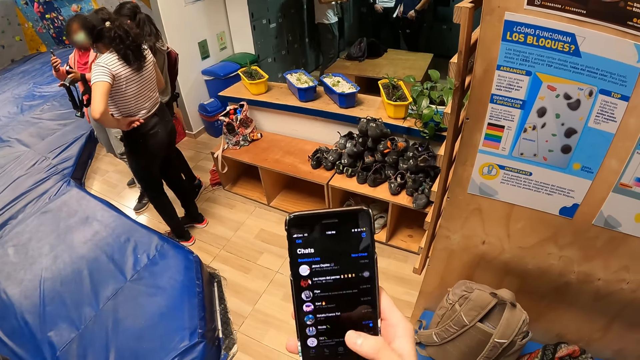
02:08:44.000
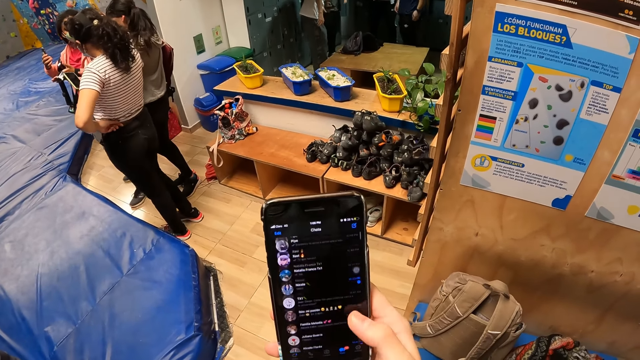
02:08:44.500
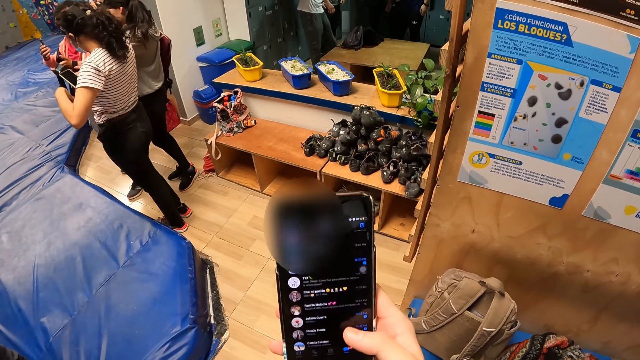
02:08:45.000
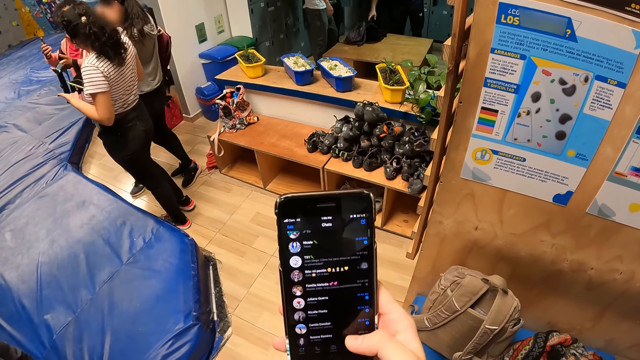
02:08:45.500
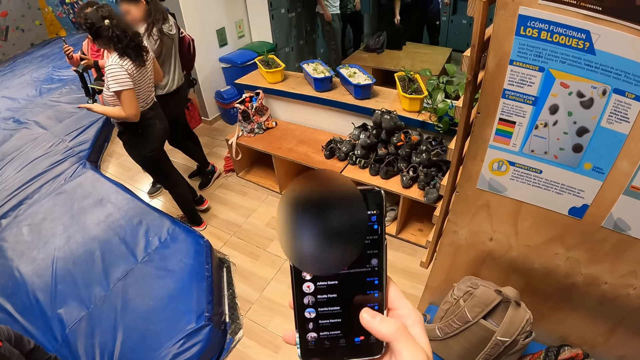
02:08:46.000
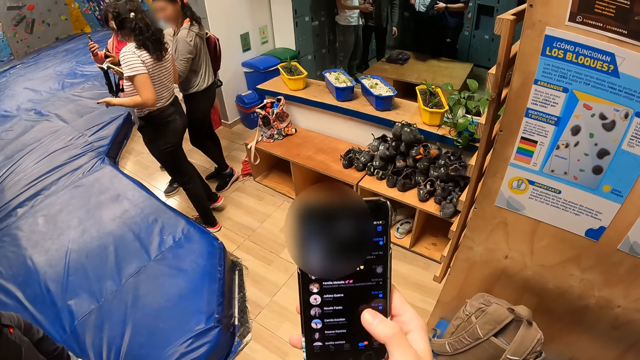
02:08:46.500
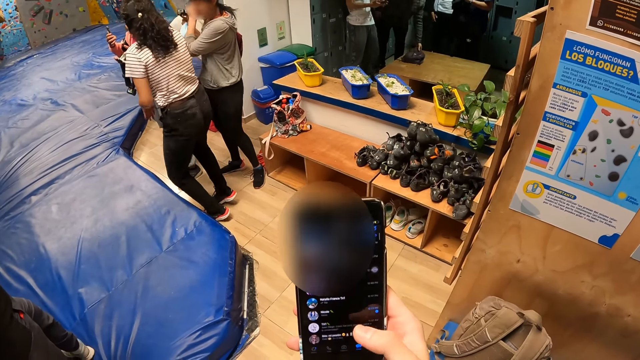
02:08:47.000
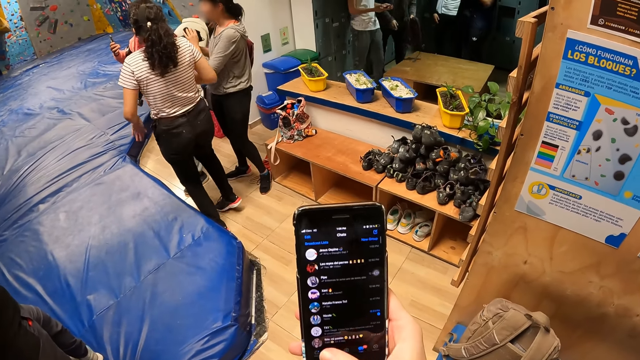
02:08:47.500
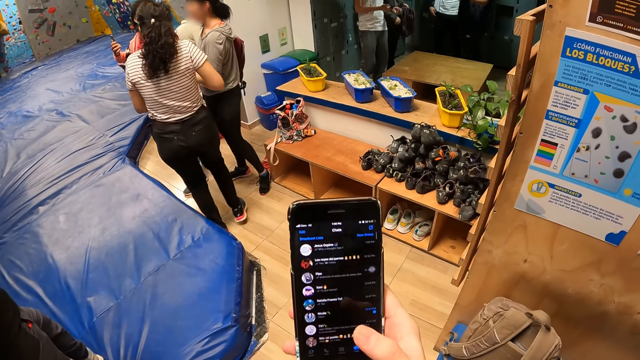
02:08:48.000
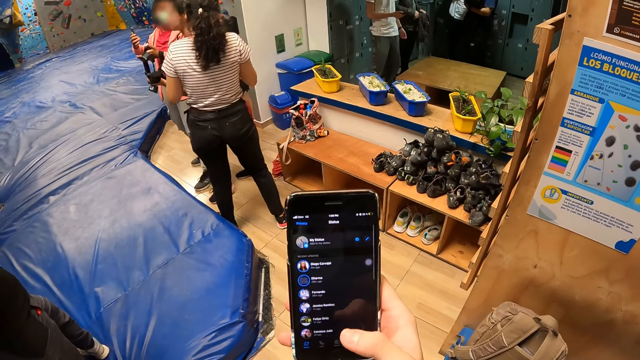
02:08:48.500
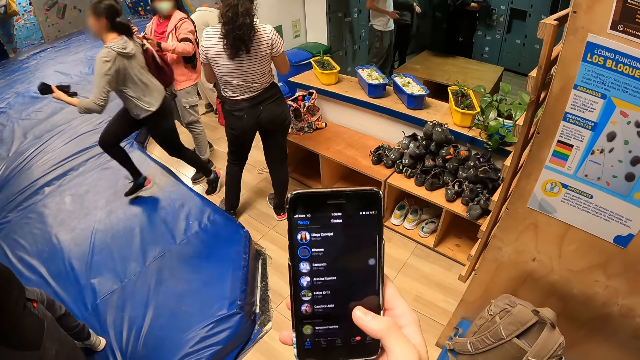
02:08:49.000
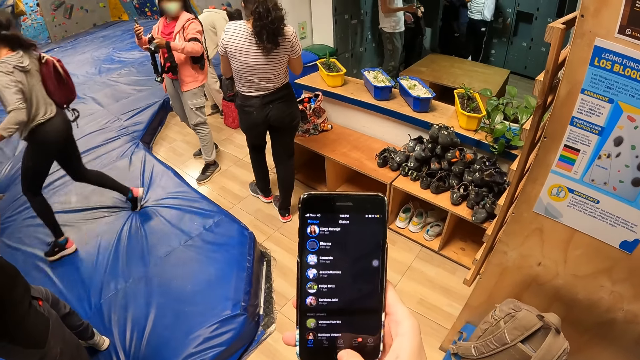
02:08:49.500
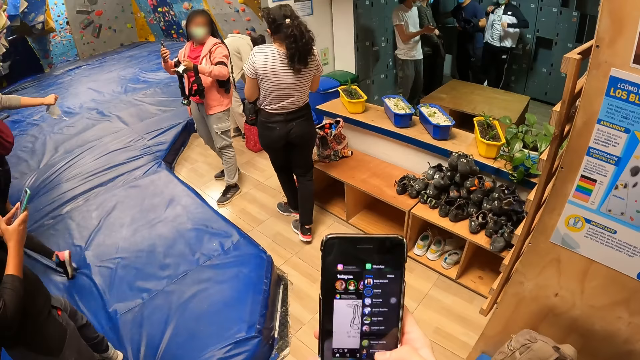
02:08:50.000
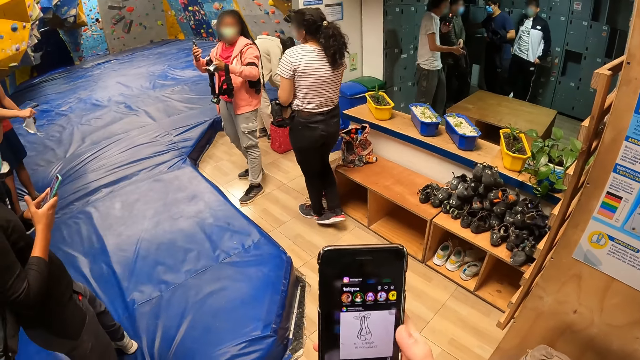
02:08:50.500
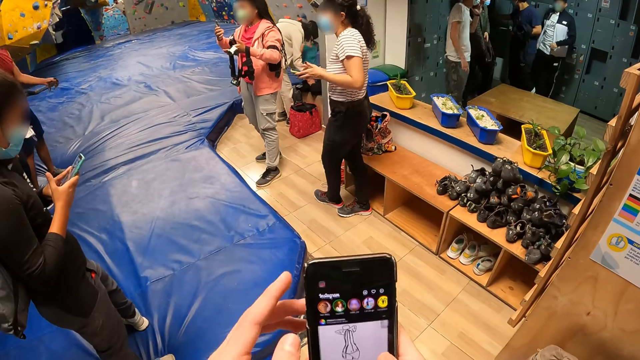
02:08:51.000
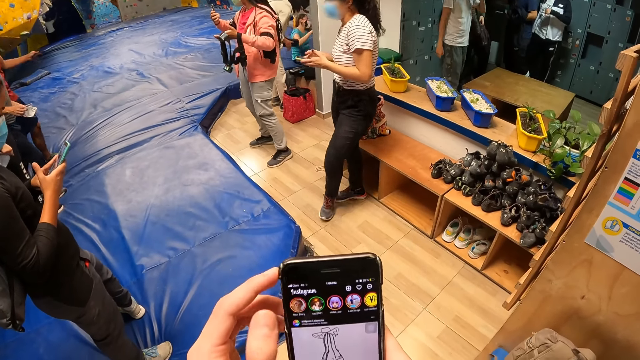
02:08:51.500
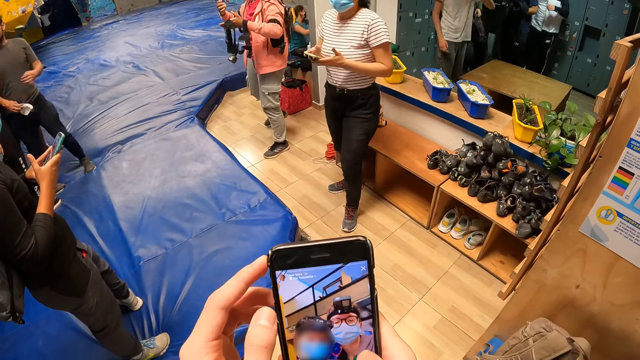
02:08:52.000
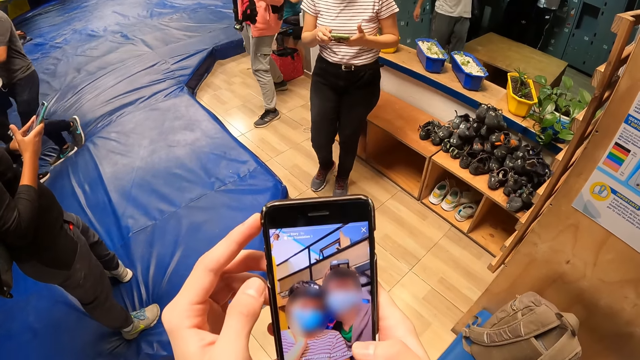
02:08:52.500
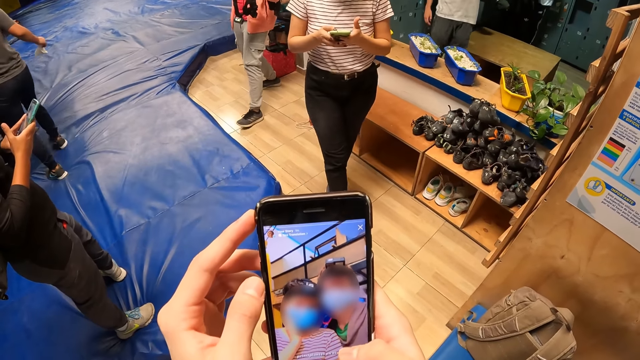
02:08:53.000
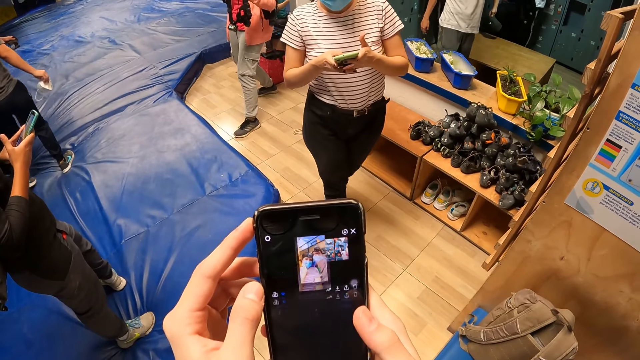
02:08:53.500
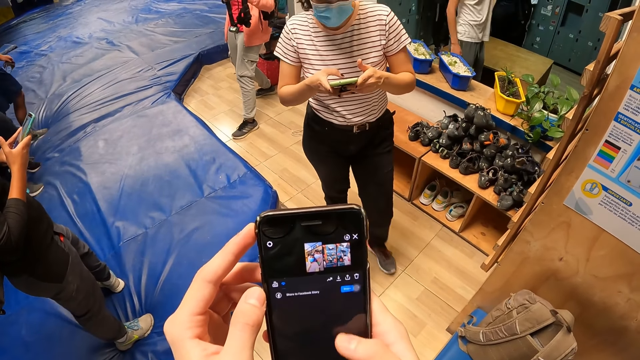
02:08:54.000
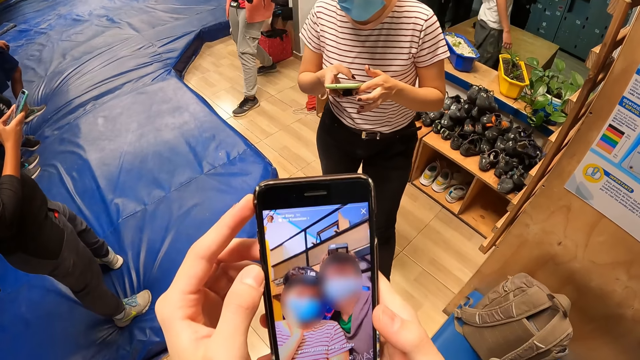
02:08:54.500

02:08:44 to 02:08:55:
The woman holds the phone with her right hand. The camera wearer operates the phone with both hands. The woman holds the phone with both hands.

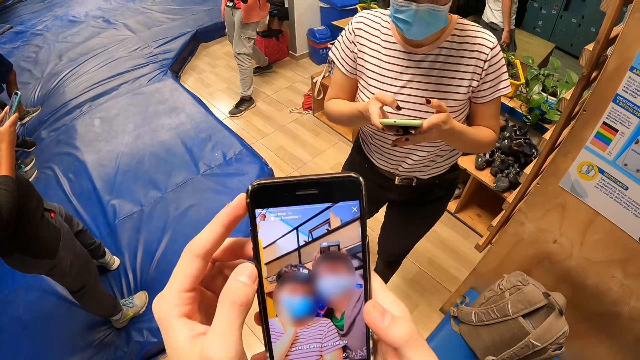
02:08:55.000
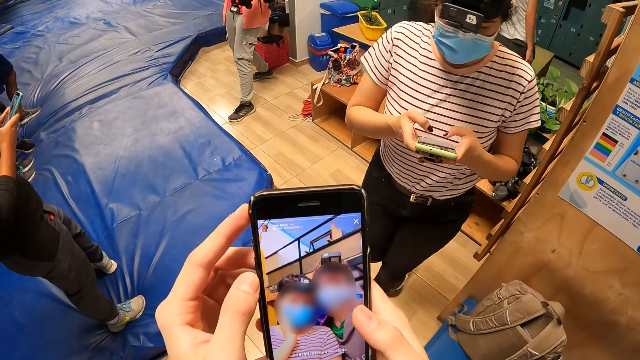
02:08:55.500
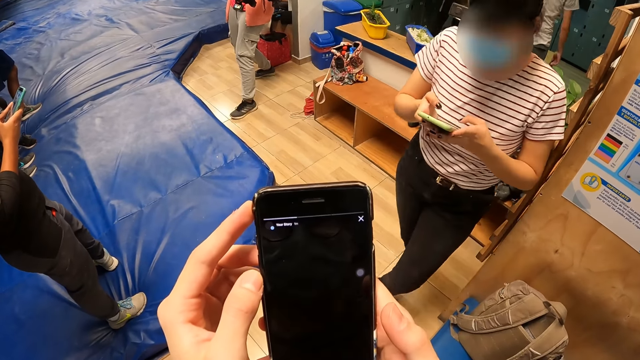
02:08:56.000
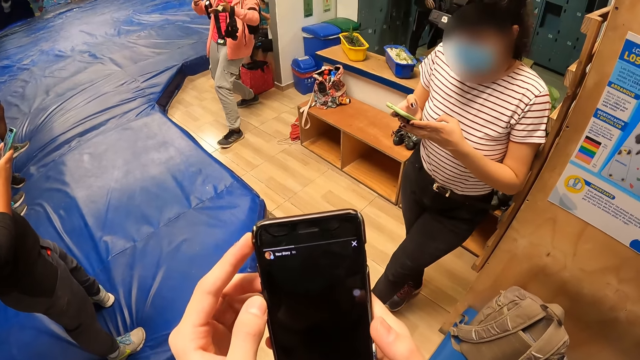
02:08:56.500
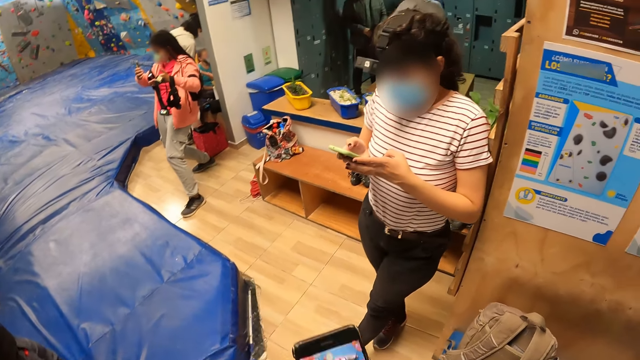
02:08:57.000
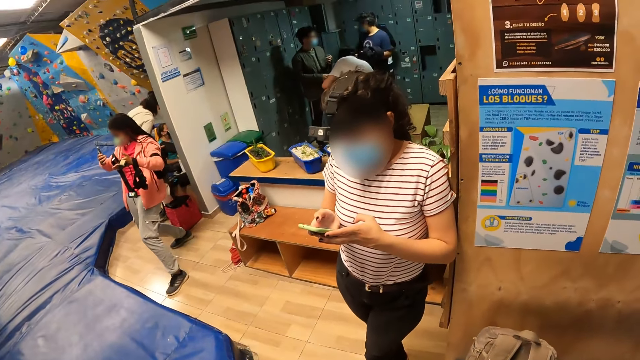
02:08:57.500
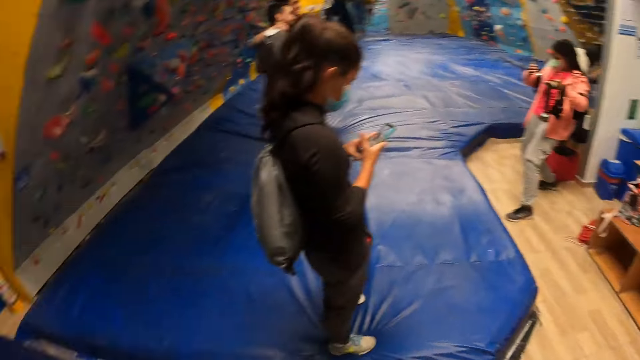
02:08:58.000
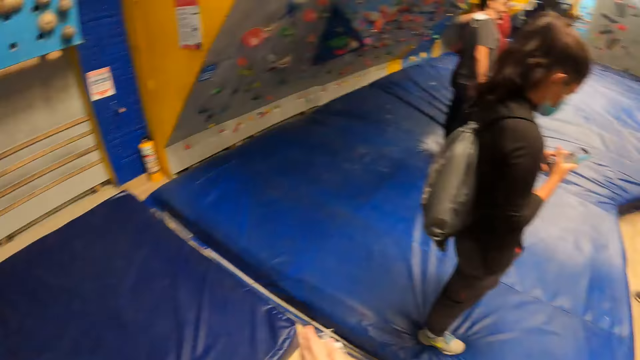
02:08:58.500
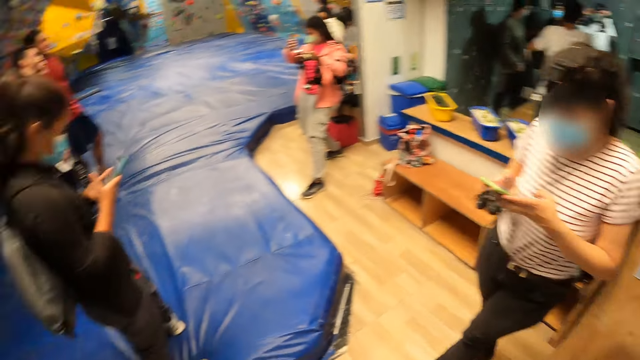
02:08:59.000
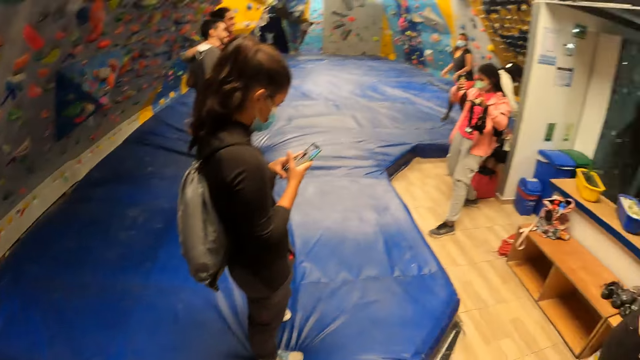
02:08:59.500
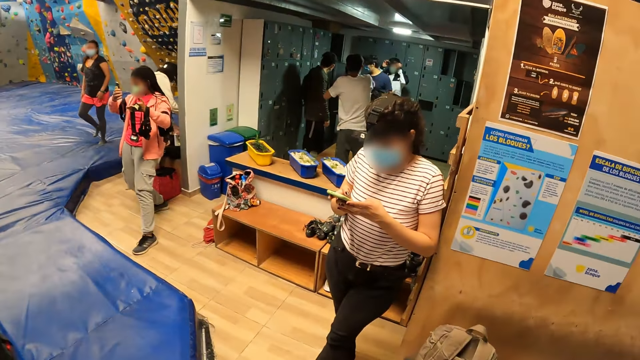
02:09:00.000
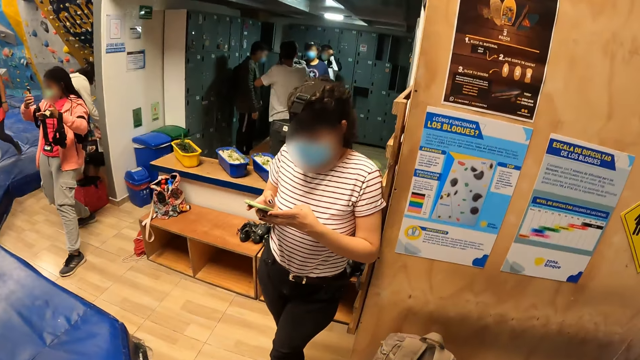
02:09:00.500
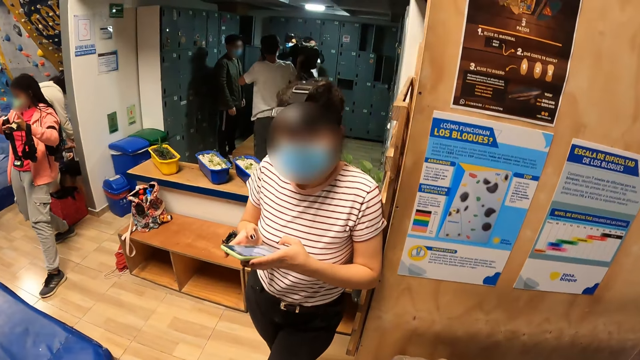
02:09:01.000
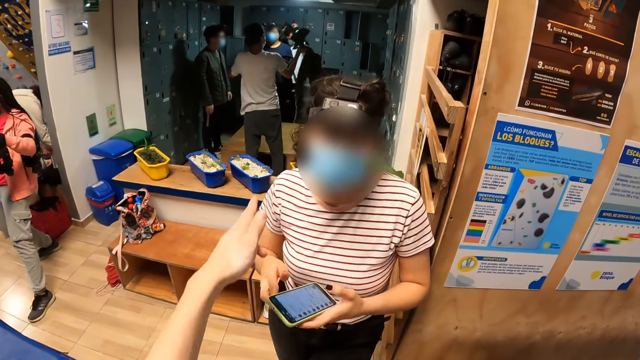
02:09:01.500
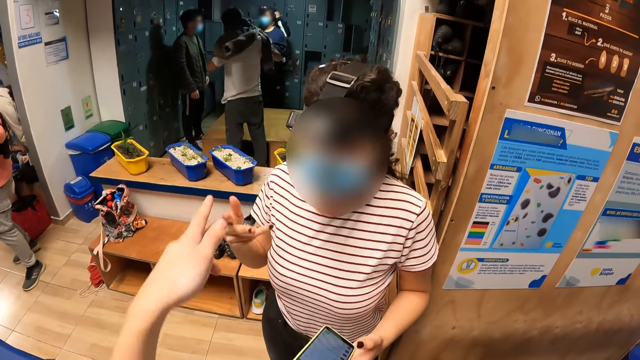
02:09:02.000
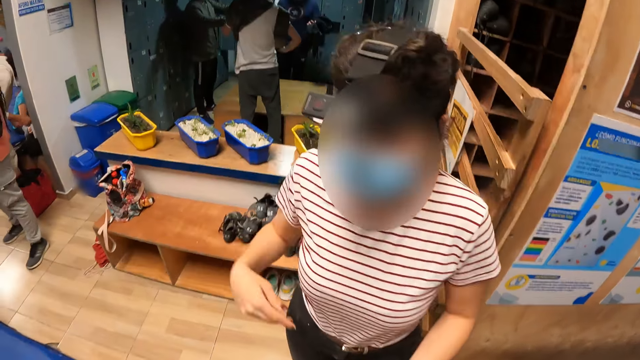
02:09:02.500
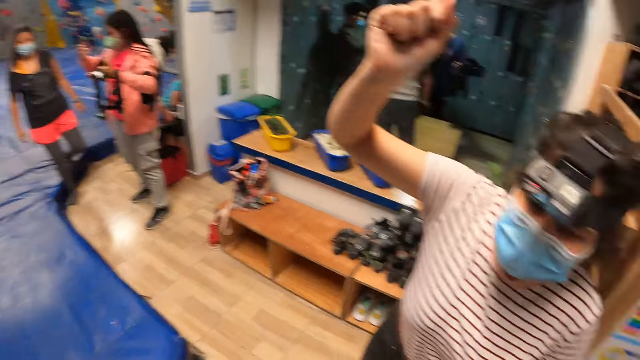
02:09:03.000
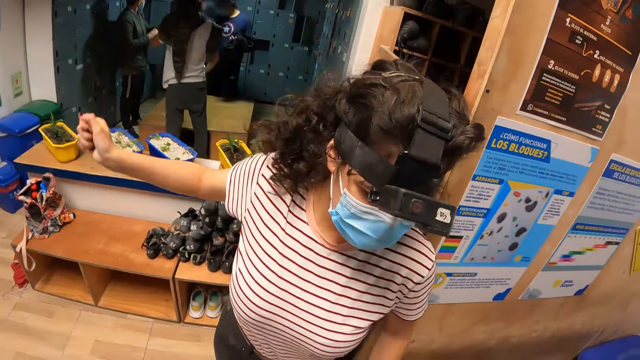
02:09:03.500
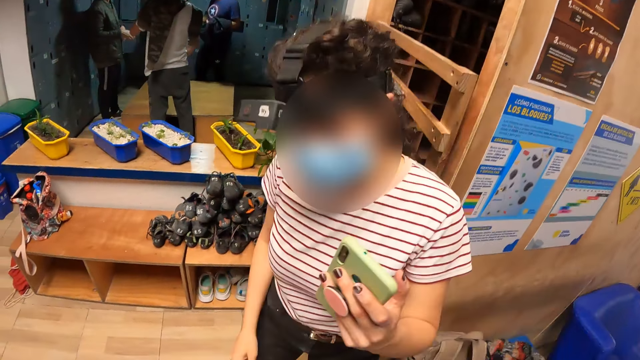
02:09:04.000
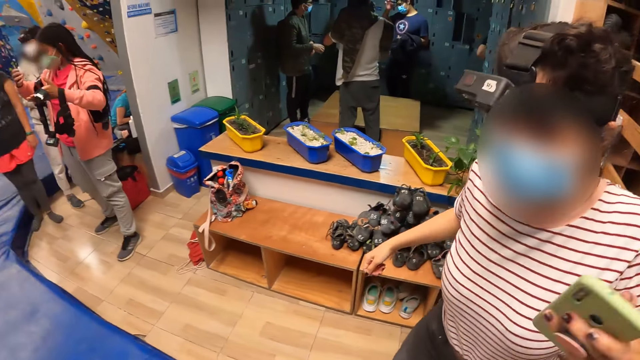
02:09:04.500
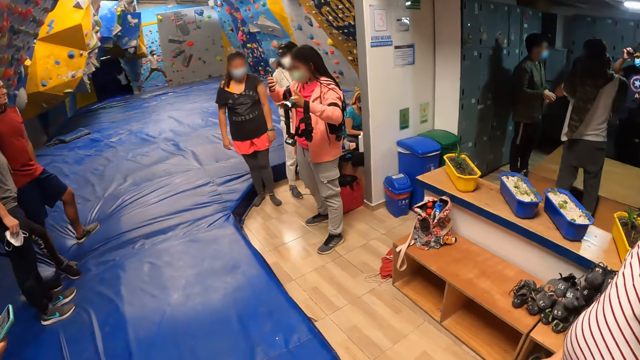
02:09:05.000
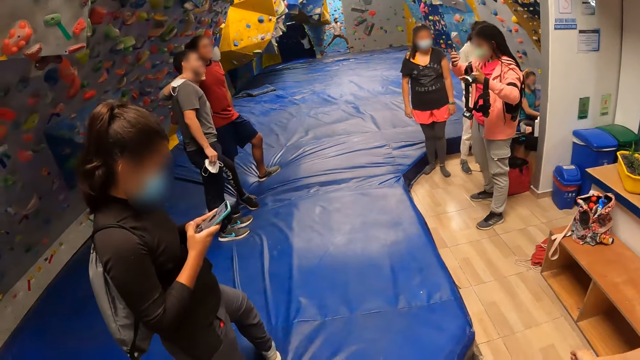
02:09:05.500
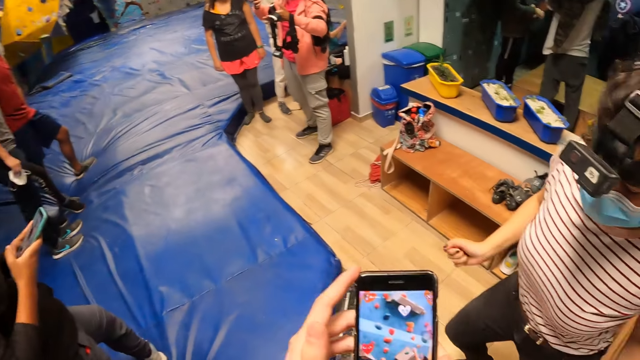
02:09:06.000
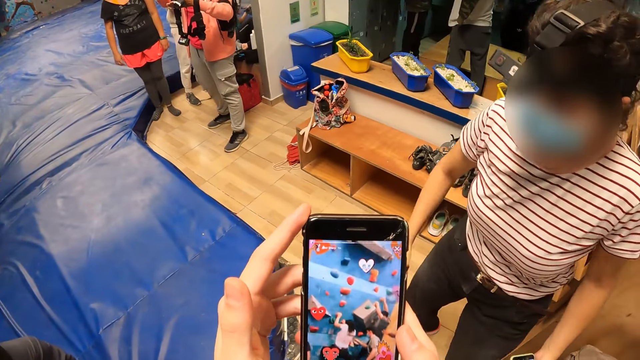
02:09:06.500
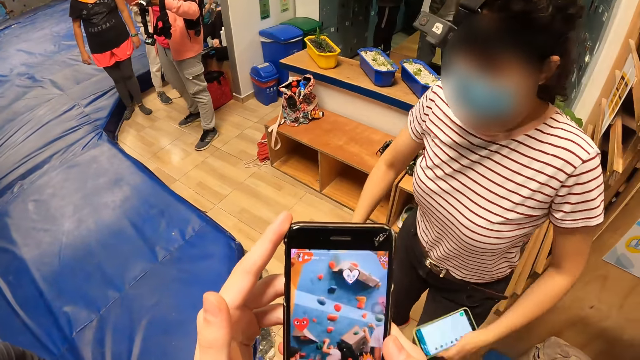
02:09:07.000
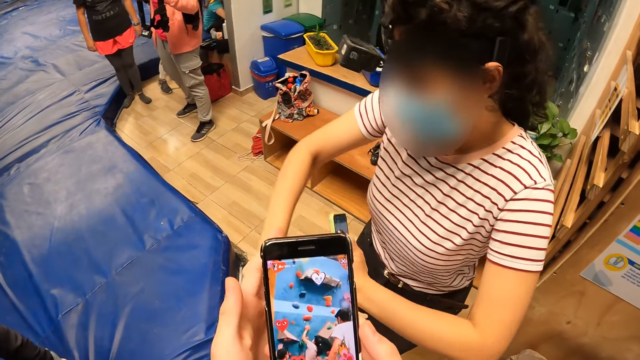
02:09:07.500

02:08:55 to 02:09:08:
The woman operates the phone with both hands. The camera wearer looks around. They interact with the woman. The woman dances. The camera wearer talks to the woman. They hold the phone with both hands. The woman dances to the camera wearer.
